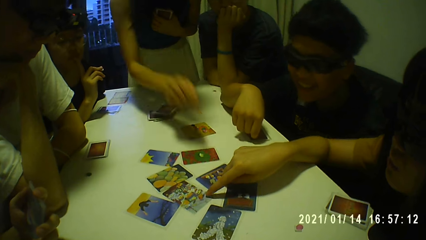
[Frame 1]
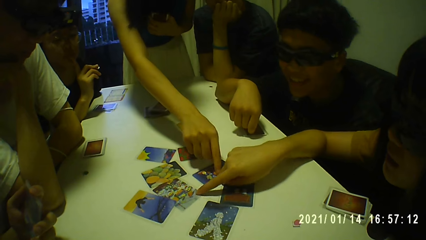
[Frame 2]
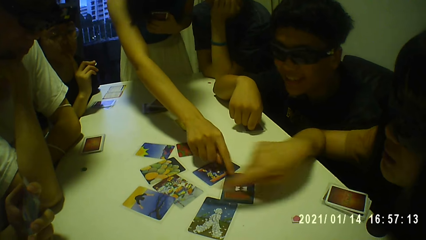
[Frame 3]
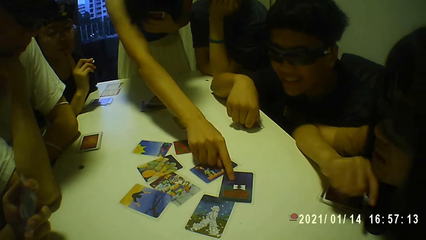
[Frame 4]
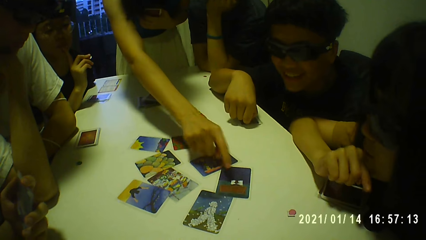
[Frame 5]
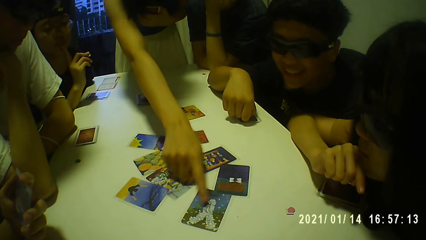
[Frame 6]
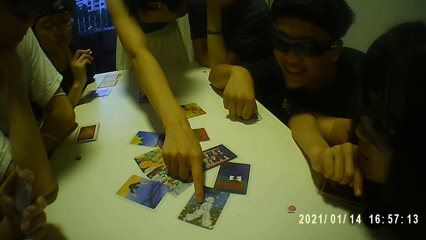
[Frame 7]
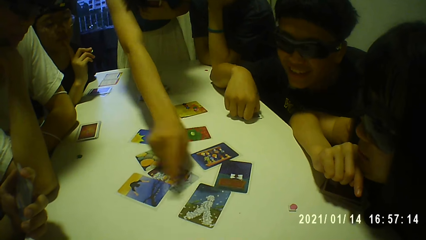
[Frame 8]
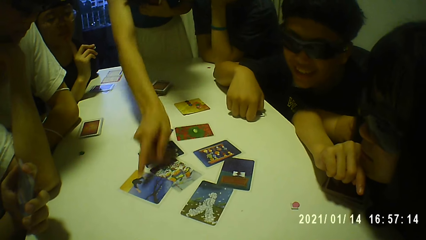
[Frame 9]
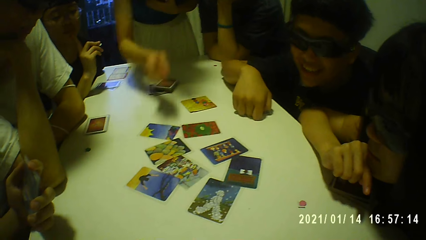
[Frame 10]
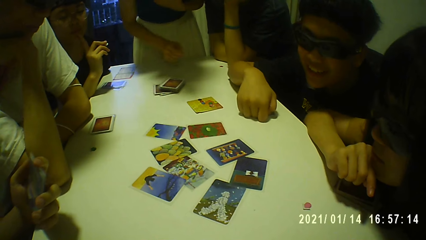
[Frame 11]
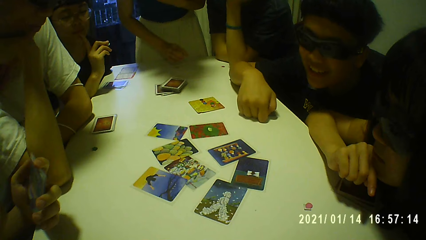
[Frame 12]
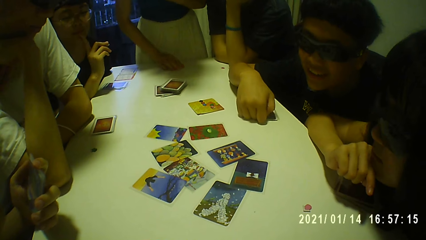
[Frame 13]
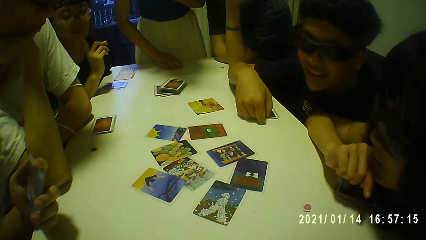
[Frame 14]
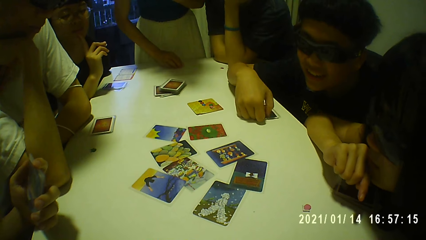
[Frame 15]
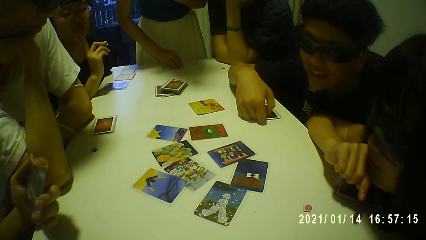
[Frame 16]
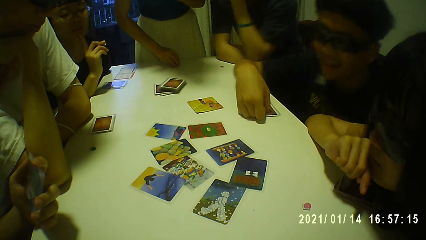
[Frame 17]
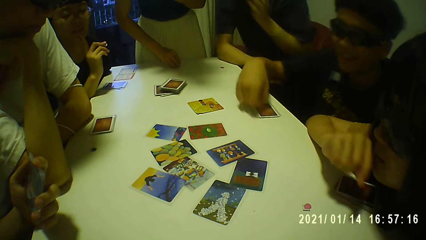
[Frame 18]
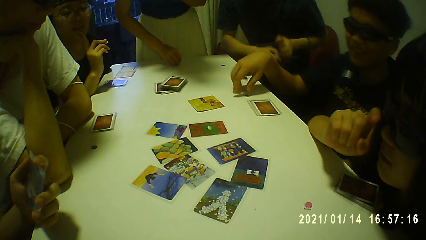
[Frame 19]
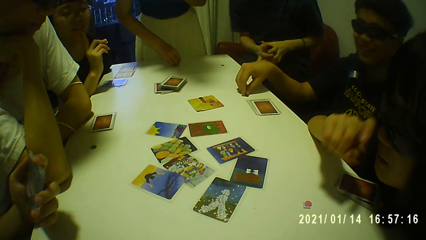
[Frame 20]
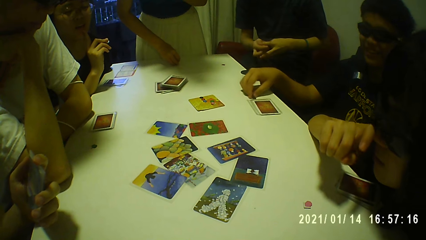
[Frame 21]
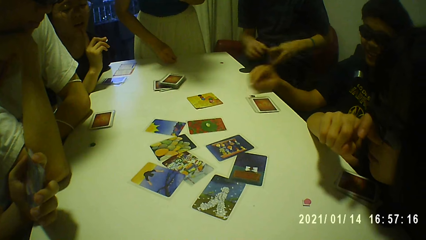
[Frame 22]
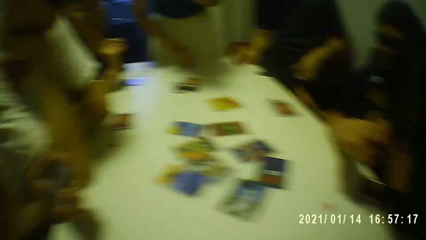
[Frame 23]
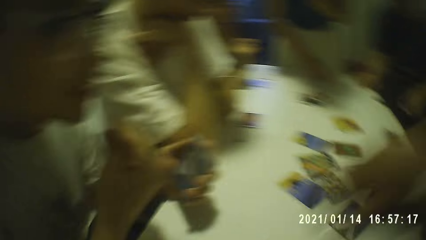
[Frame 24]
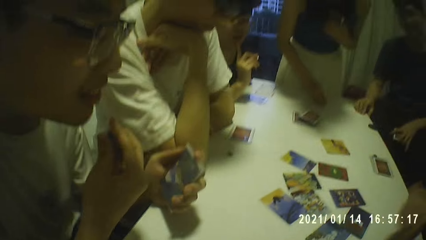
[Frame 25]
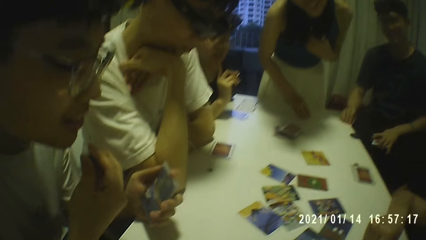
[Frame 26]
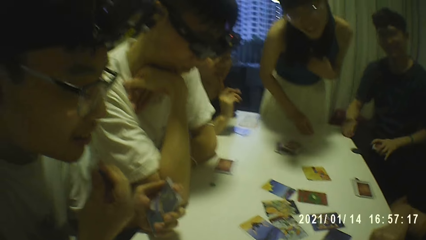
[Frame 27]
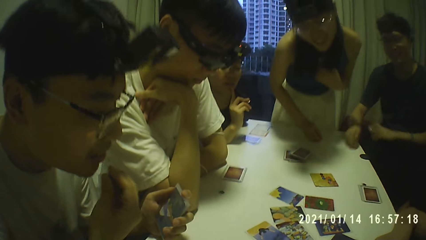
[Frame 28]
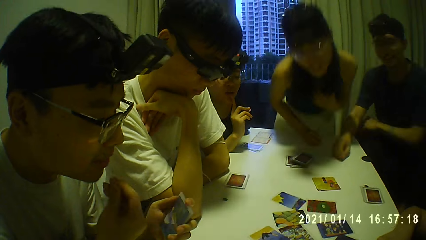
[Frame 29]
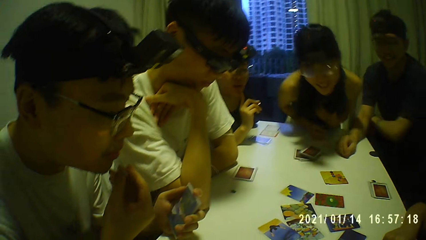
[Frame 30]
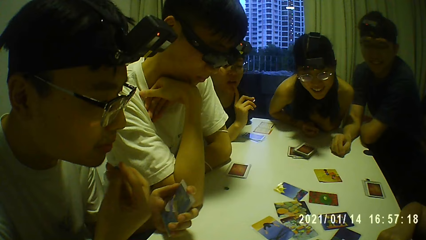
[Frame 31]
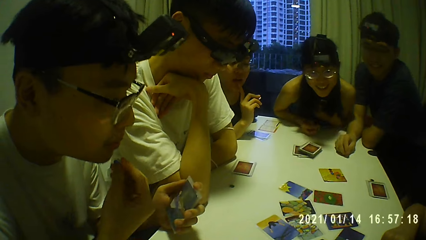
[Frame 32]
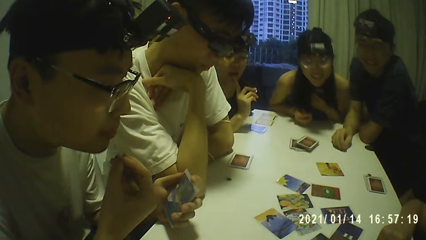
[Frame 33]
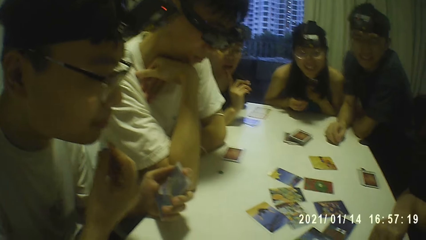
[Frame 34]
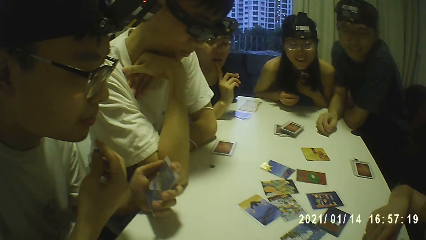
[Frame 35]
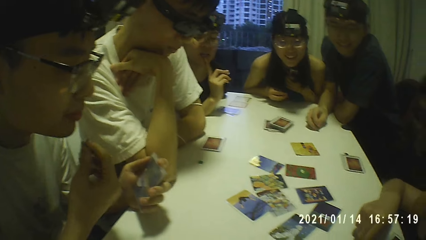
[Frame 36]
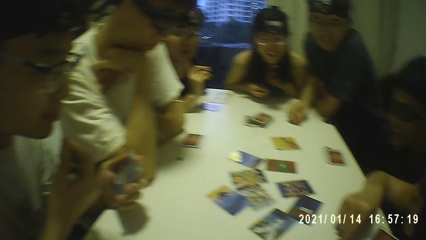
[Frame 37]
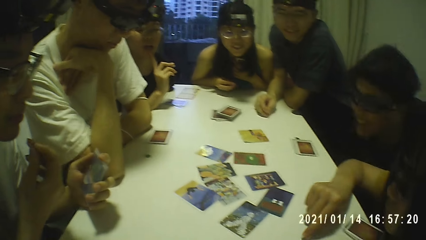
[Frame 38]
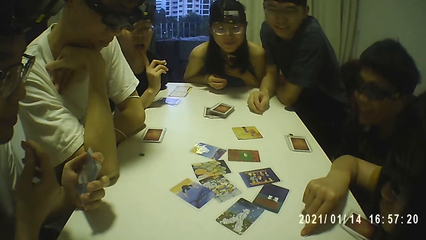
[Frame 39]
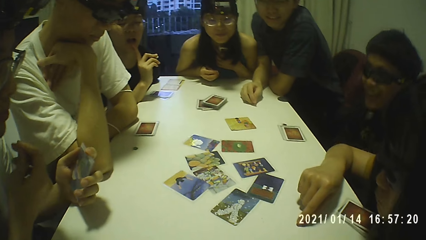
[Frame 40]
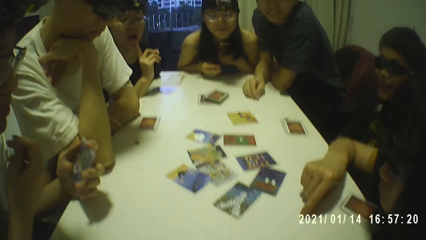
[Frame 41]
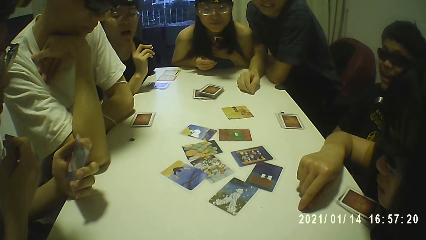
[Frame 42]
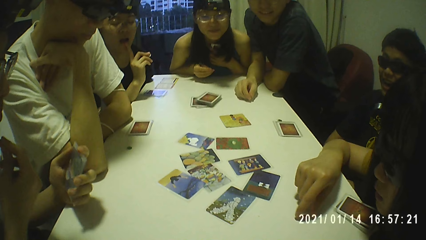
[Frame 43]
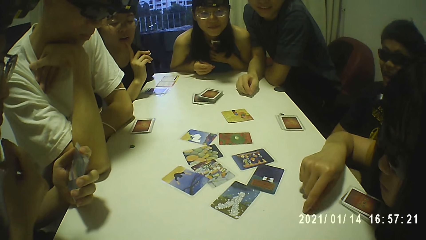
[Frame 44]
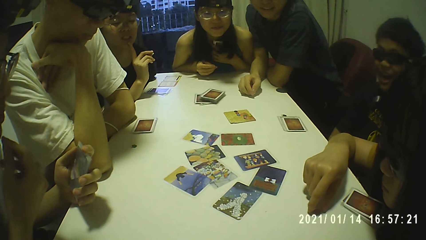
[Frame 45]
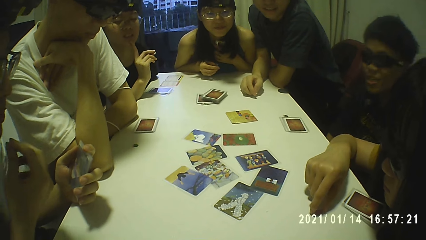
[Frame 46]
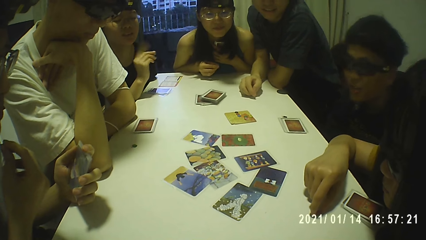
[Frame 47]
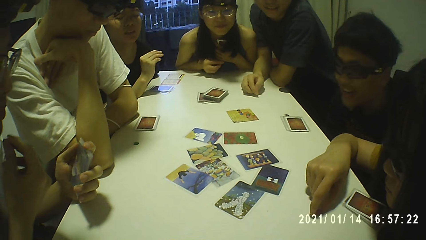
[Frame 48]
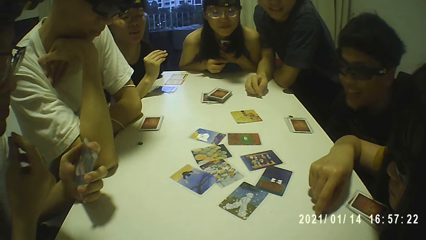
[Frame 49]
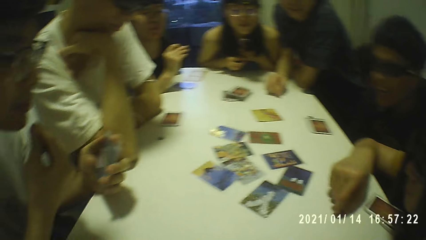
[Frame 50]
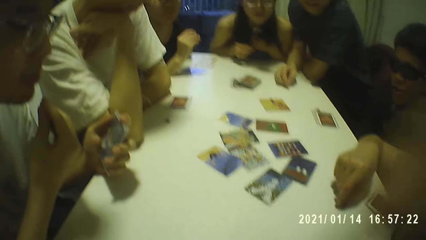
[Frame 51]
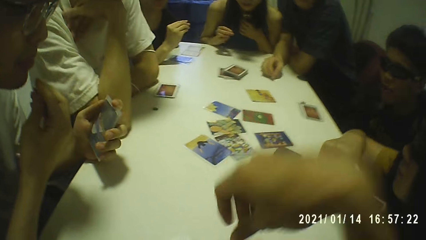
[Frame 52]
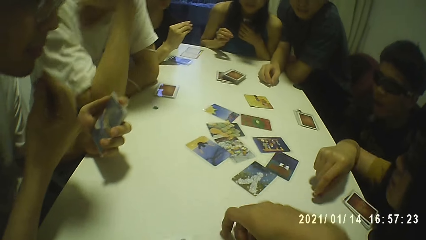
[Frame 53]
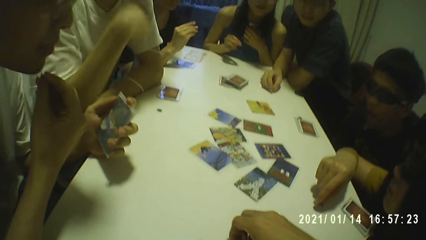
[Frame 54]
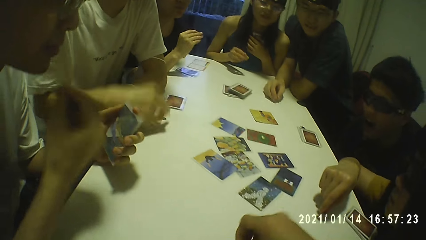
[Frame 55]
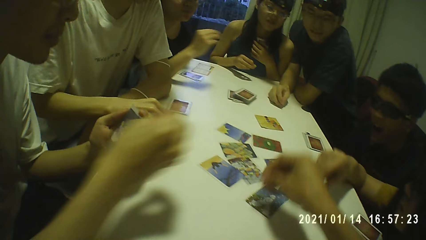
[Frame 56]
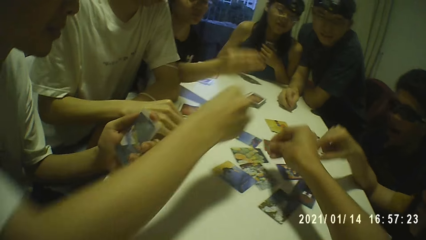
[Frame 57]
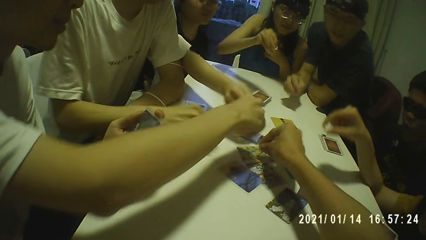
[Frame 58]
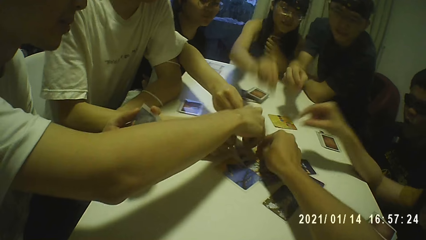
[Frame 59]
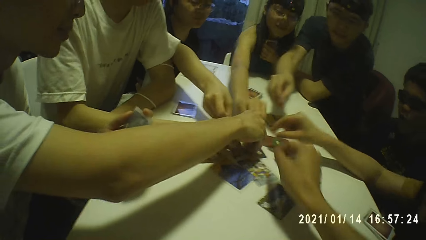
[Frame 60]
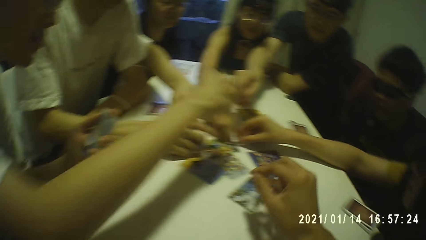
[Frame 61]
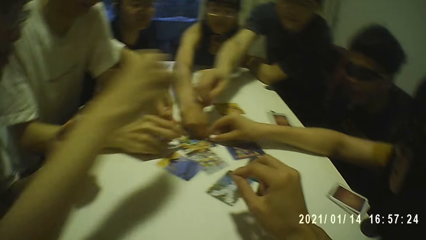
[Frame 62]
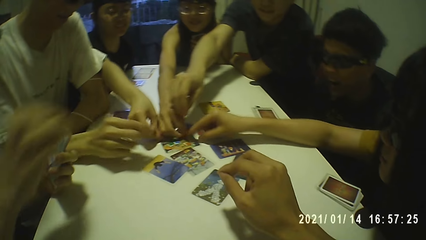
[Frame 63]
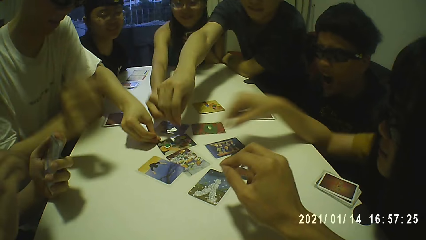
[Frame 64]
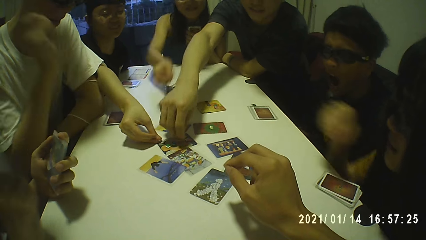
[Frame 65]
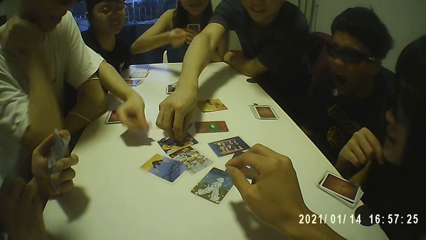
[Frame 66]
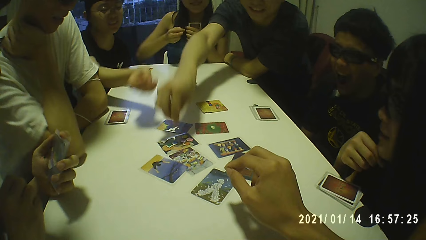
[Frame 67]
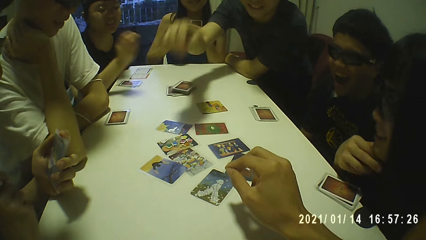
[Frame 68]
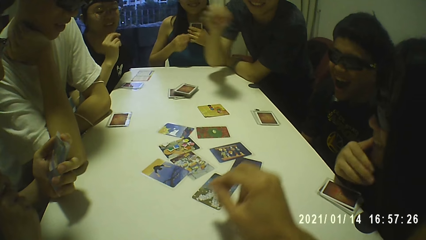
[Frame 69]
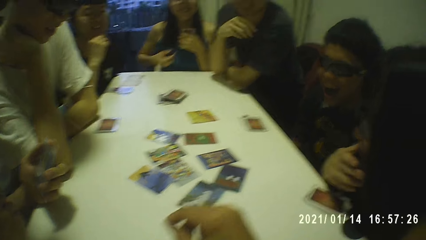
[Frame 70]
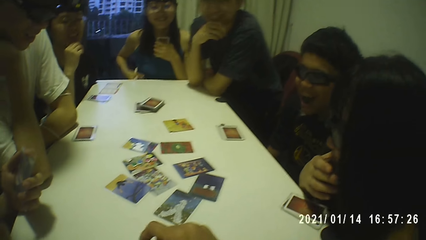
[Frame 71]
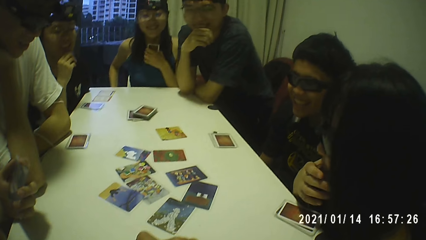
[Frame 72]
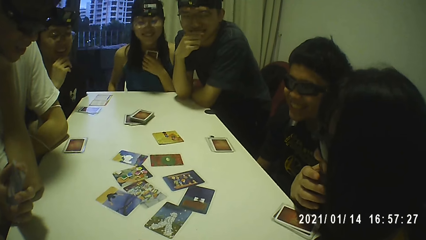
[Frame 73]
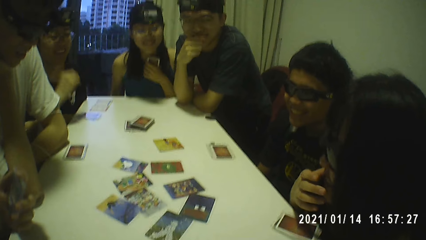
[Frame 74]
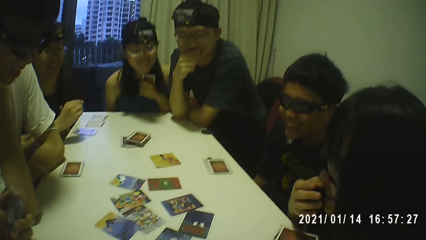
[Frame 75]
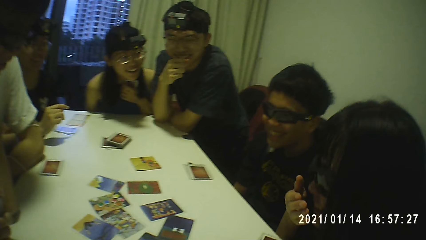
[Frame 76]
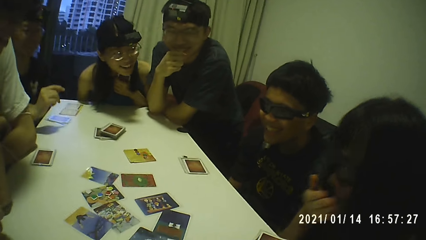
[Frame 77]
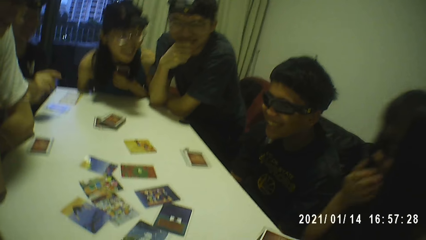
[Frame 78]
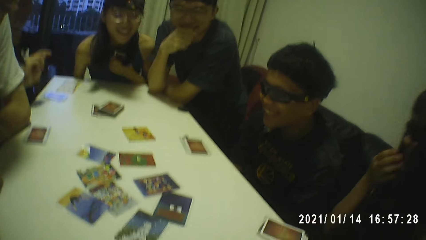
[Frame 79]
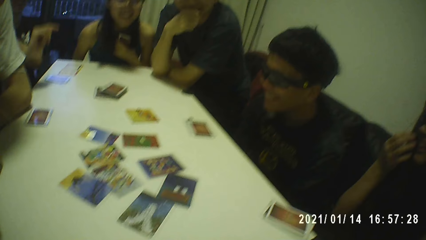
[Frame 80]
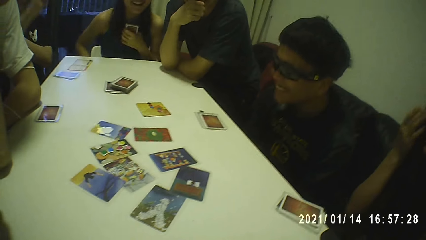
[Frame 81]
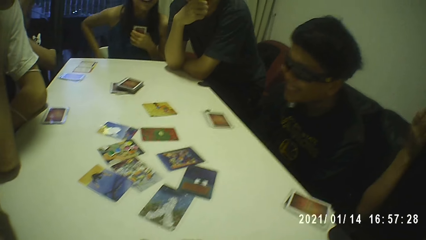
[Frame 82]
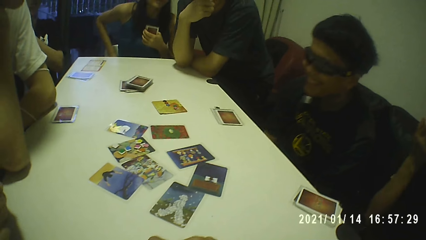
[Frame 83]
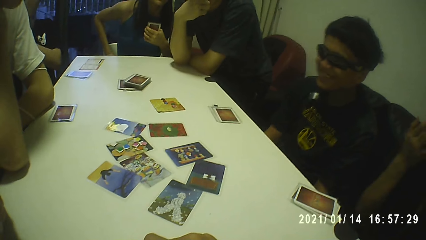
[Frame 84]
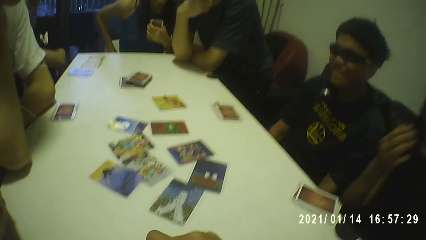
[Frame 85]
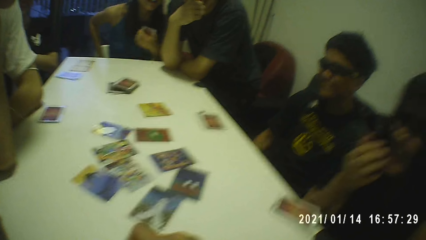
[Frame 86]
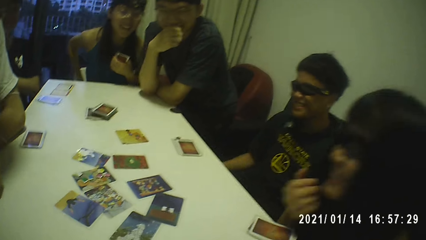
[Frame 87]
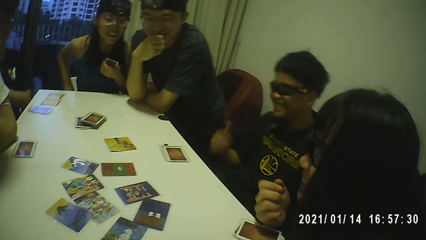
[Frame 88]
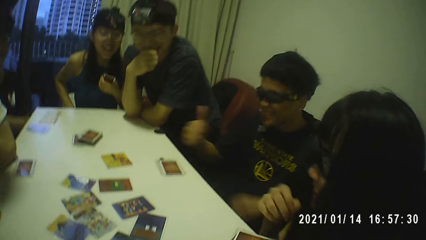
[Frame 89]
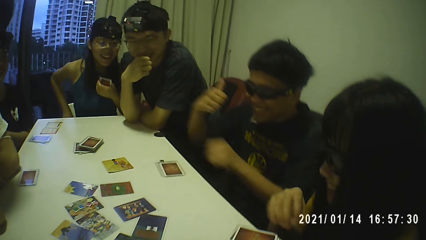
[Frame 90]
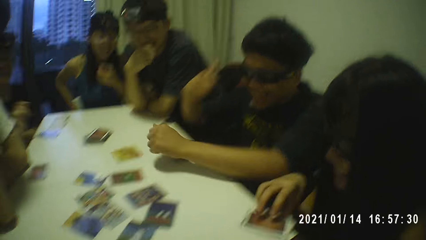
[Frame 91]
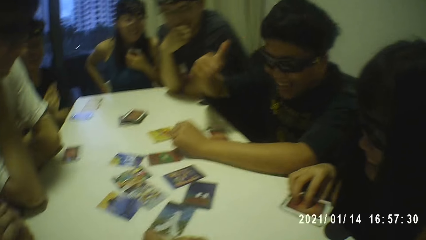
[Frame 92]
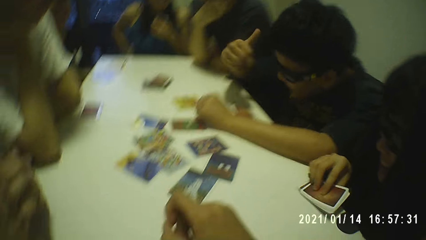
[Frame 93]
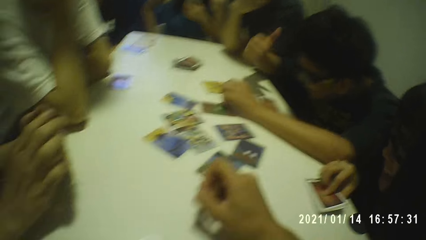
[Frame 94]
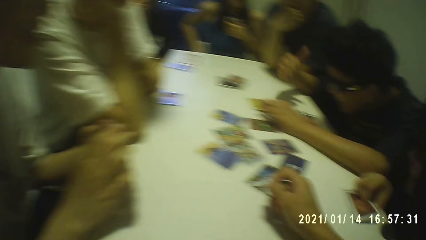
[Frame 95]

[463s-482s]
A person points at the card on the table. The camera wearer puts the small plastic coin on the table with his right hand.
